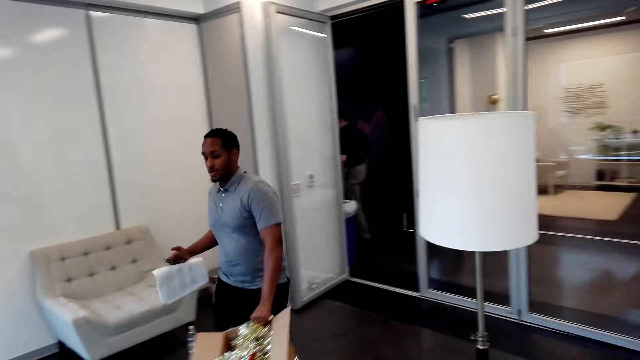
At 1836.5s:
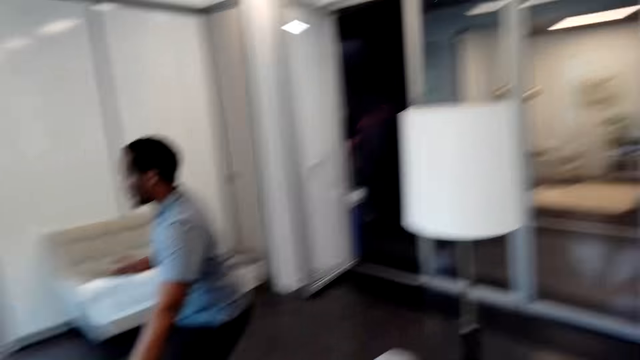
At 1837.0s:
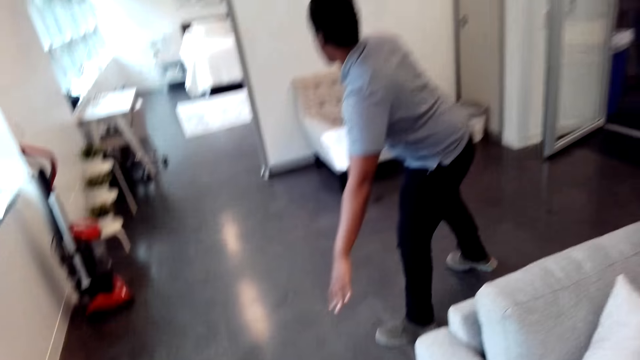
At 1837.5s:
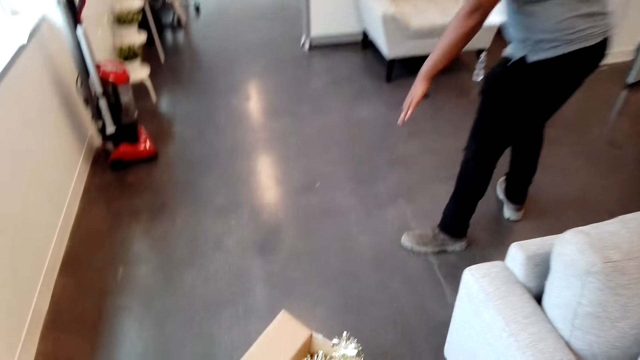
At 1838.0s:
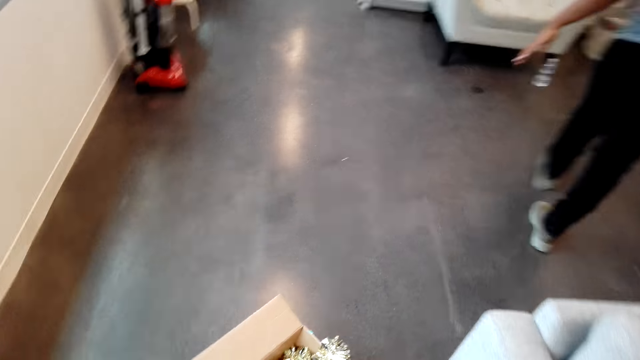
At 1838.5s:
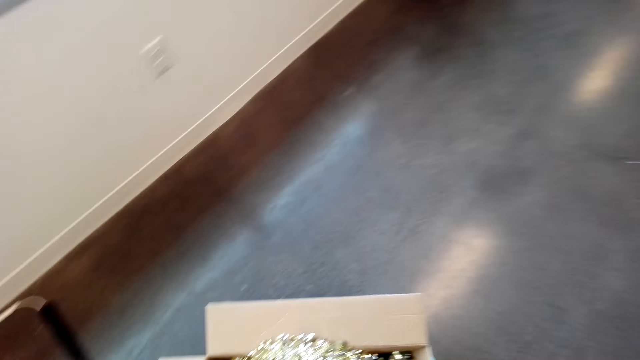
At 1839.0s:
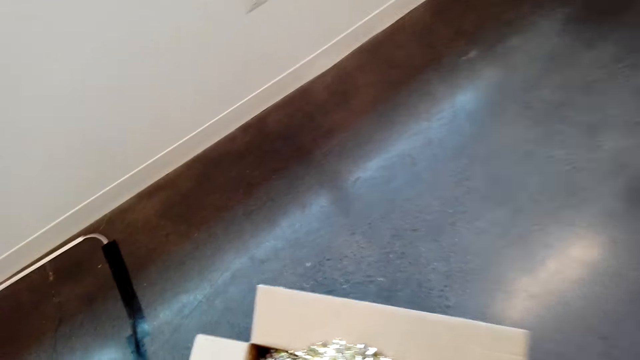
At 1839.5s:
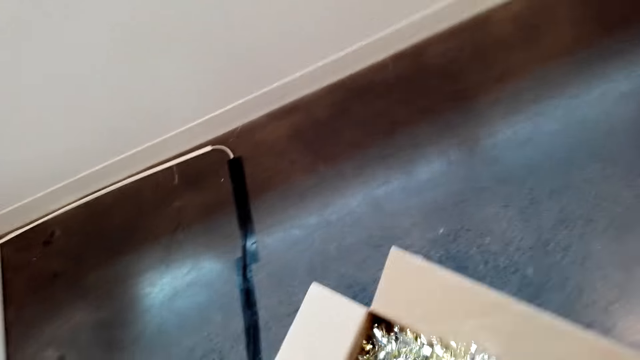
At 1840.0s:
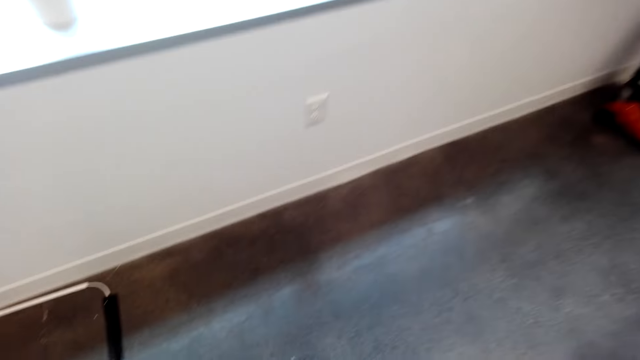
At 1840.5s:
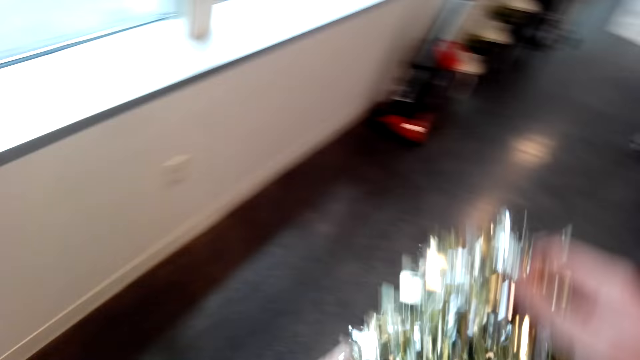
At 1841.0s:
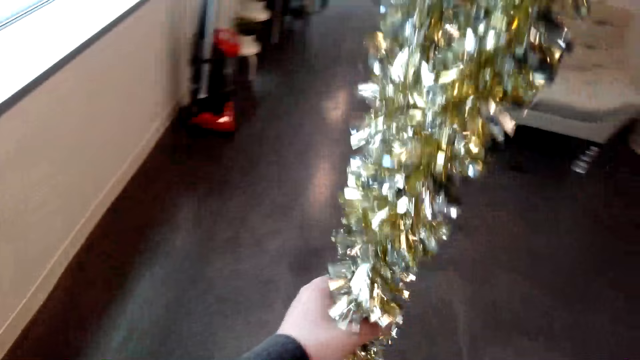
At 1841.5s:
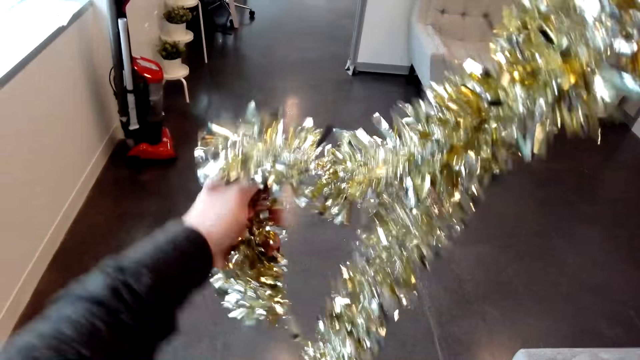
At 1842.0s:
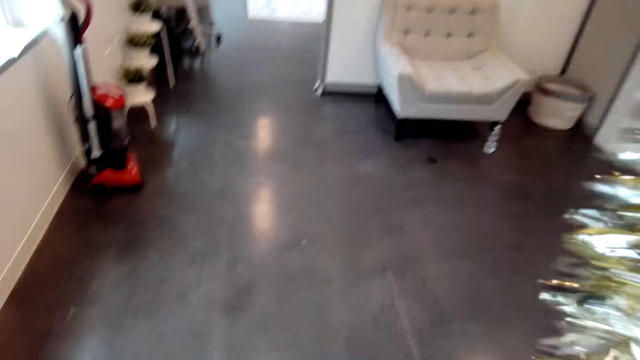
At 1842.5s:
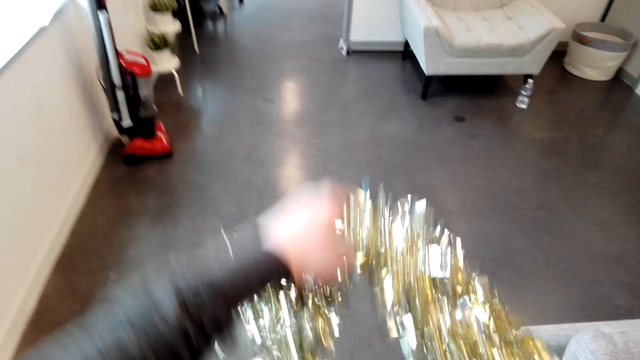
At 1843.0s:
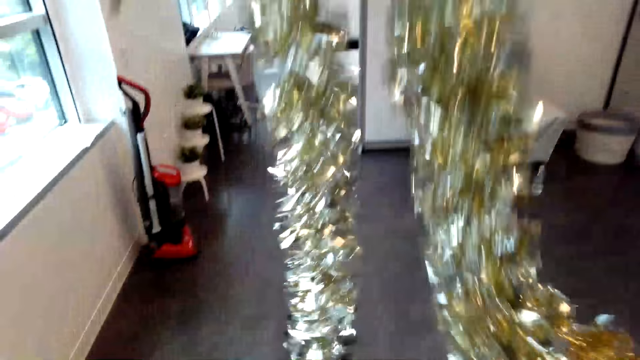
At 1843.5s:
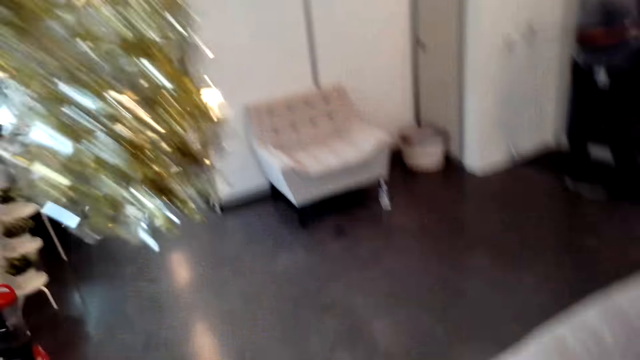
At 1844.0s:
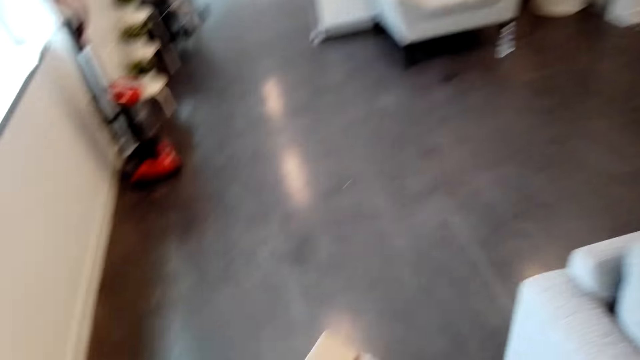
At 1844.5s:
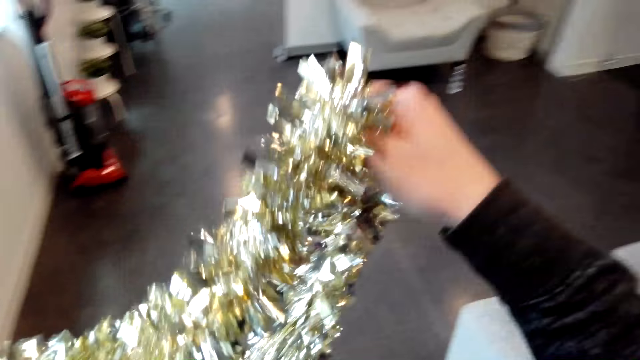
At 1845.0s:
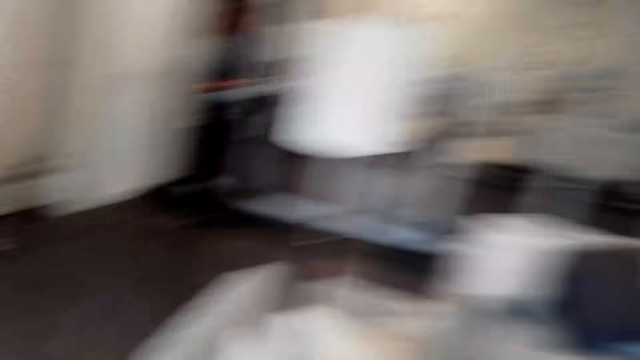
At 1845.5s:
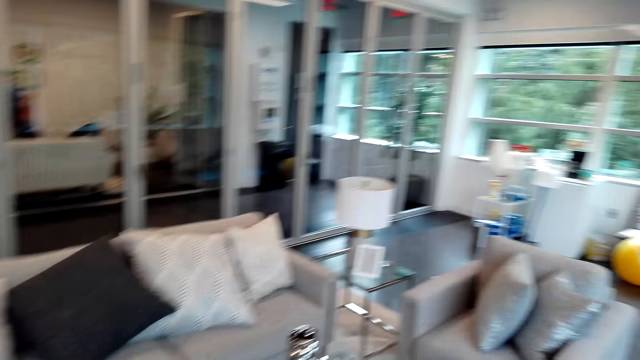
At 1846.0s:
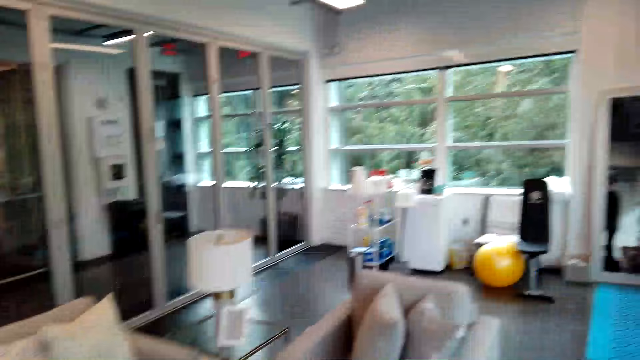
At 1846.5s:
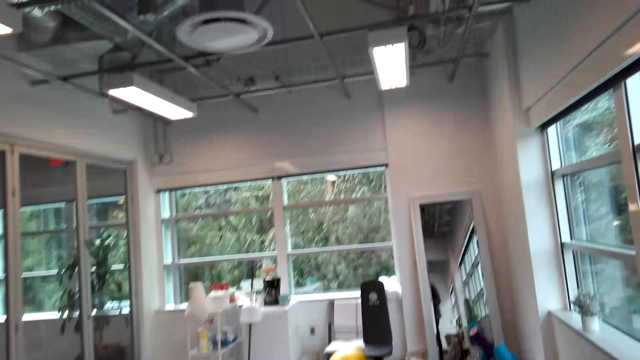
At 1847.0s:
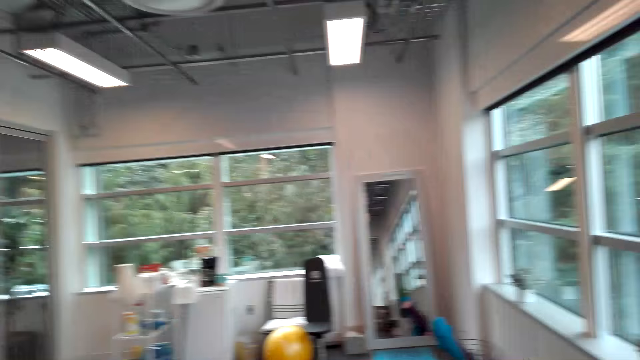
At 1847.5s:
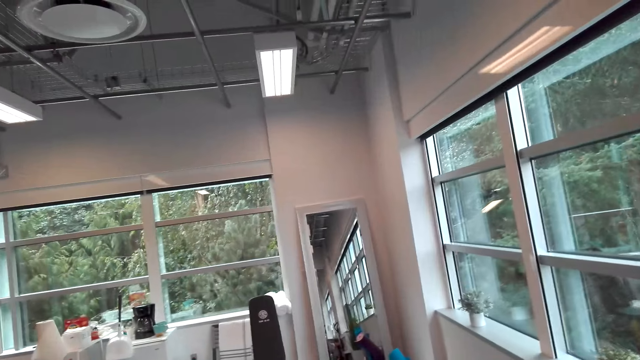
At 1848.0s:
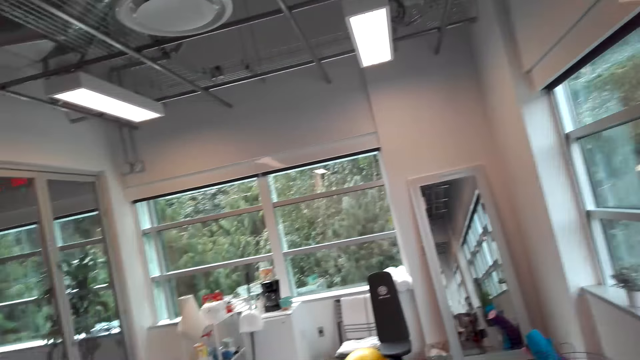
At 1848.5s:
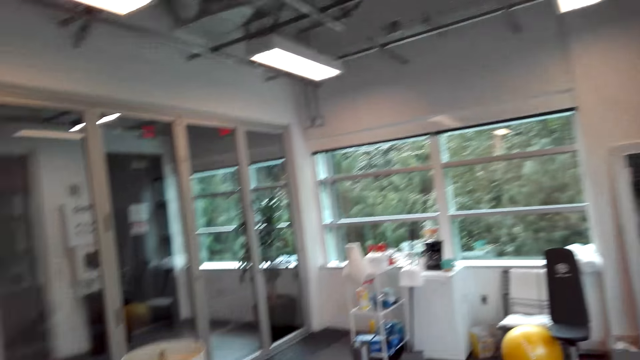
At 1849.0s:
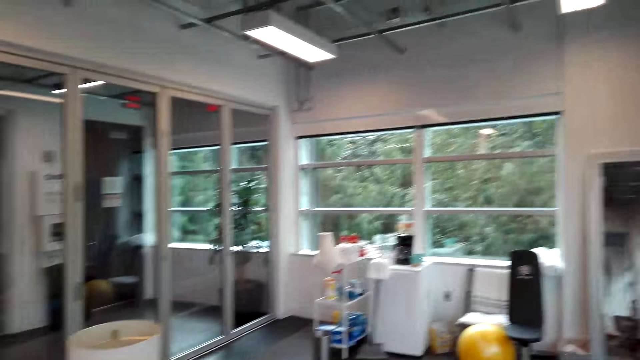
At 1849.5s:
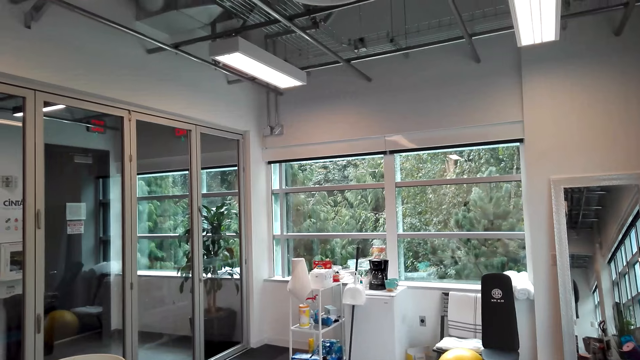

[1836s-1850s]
The camera wearer holds the decoration flower. They lift the decoration flower. They look around.

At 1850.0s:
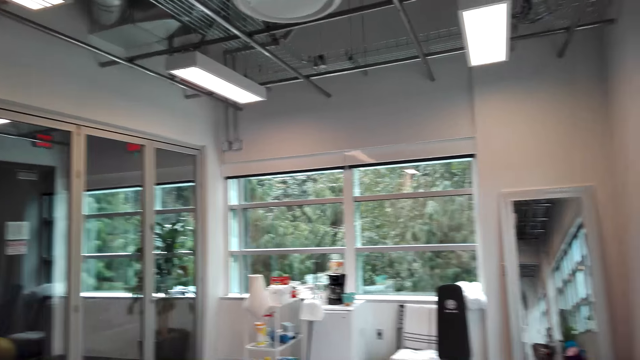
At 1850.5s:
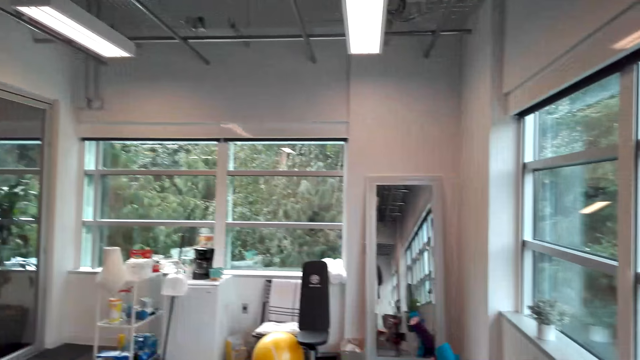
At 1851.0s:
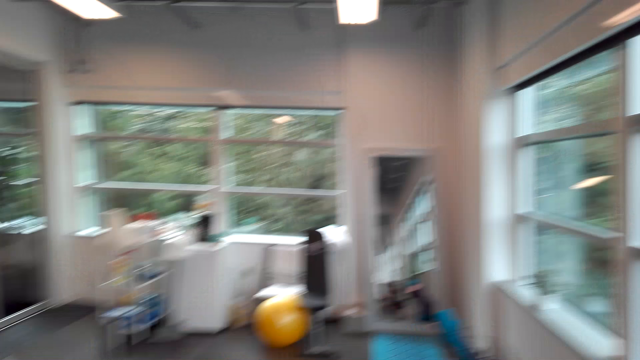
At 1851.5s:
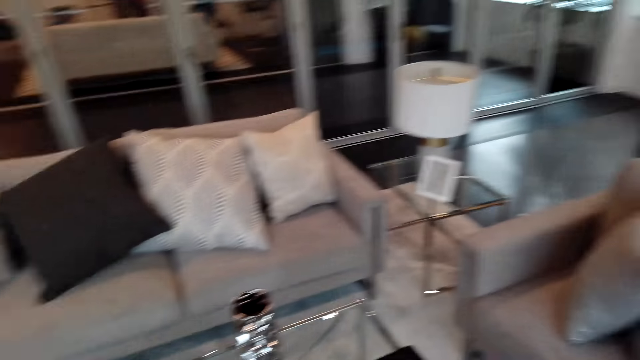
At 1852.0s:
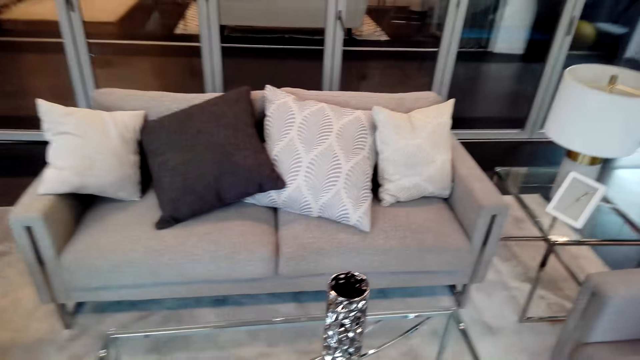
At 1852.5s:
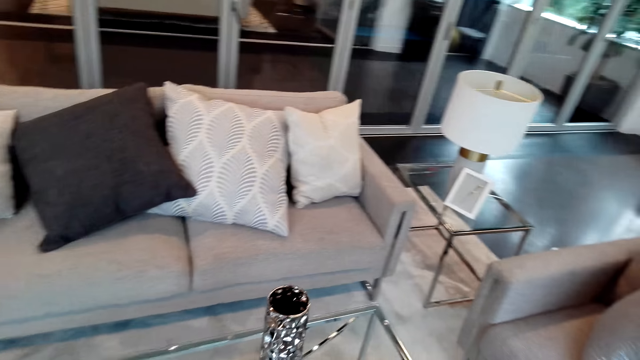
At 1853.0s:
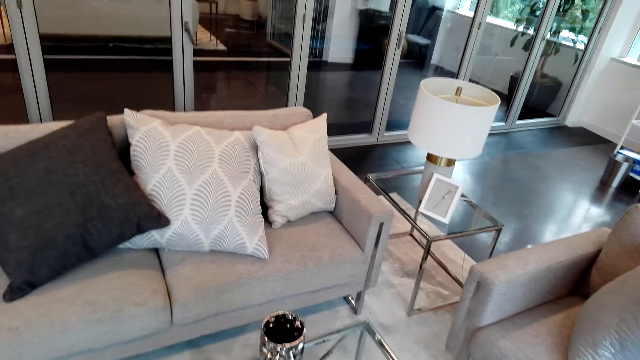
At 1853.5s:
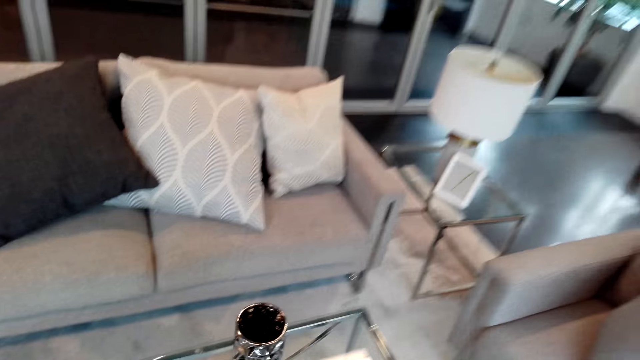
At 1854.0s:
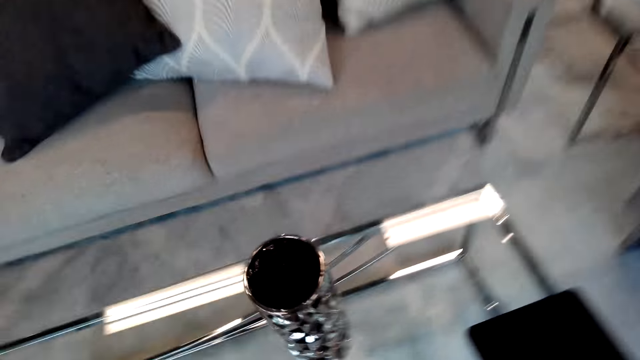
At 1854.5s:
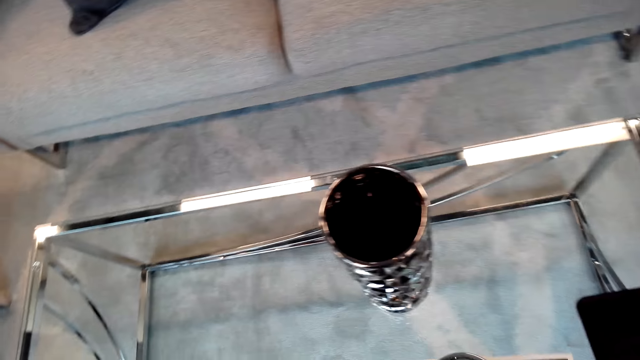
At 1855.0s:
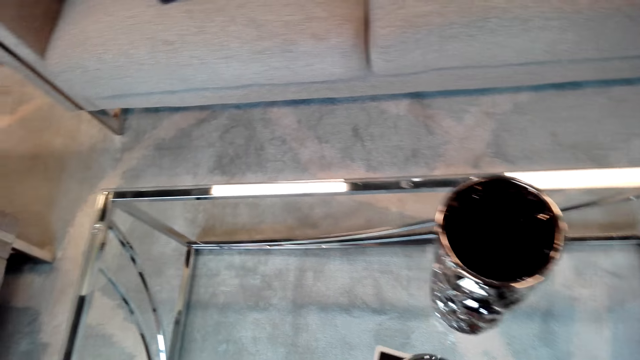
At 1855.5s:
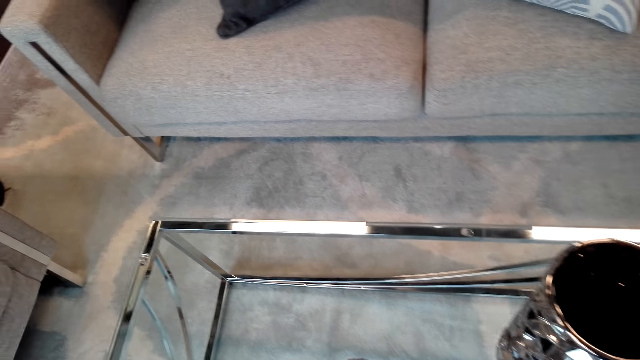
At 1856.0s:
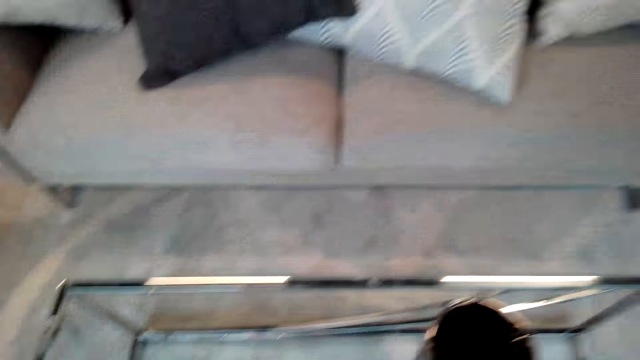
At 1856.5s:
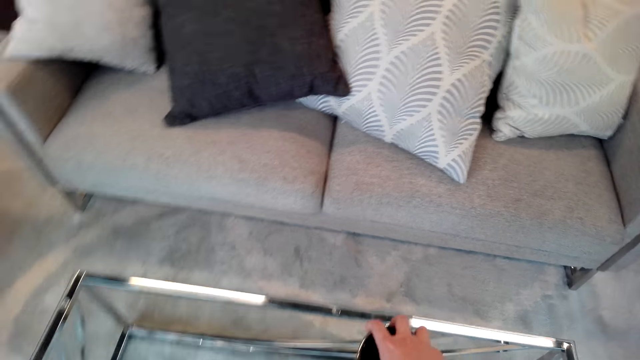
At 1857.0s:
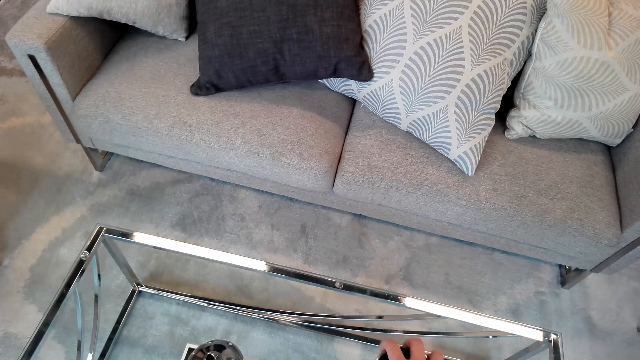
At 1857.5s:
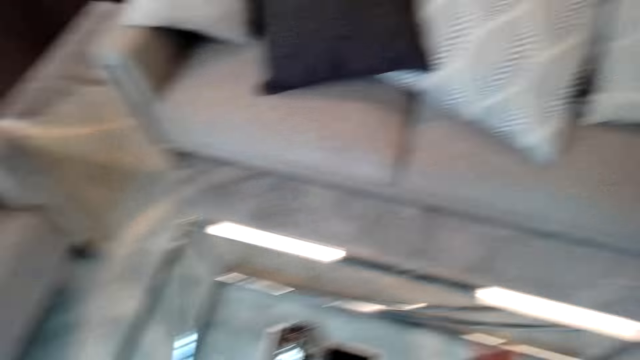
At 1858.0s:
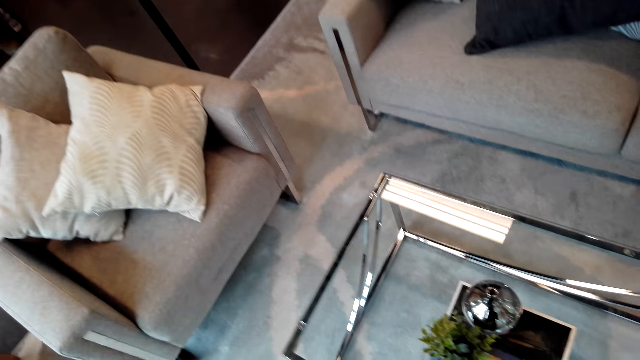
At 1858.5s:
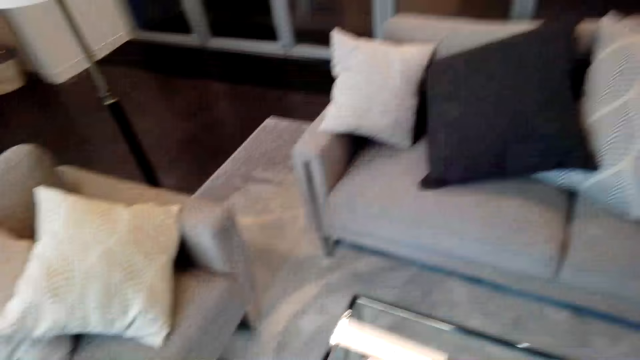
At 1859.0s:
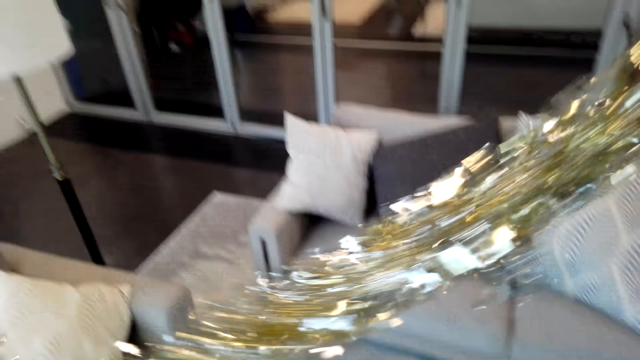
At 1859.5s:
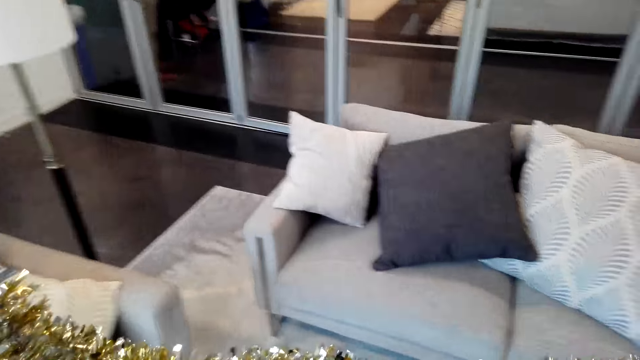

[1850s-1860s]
The camera wearer moves the steel decoration. They move the steel decoration again. They pick up the glass jar.
